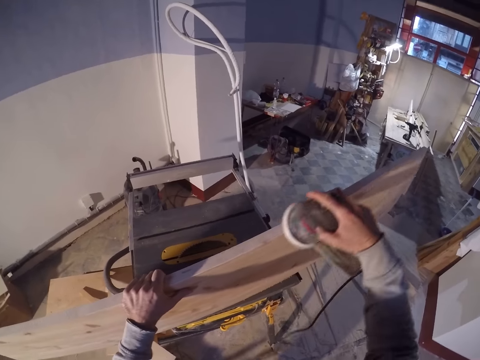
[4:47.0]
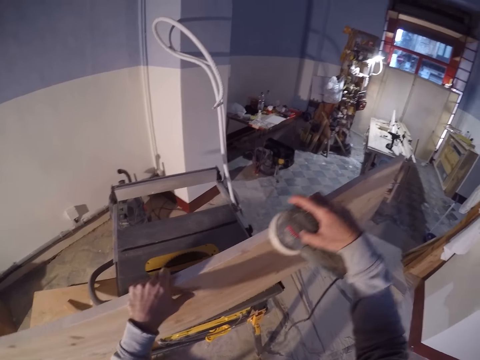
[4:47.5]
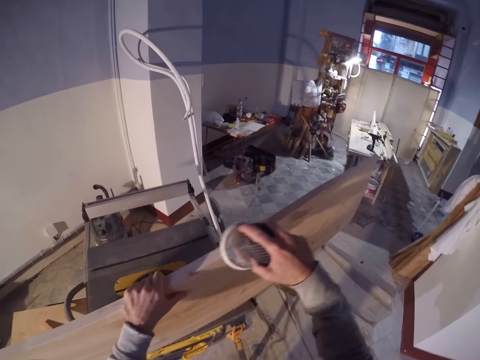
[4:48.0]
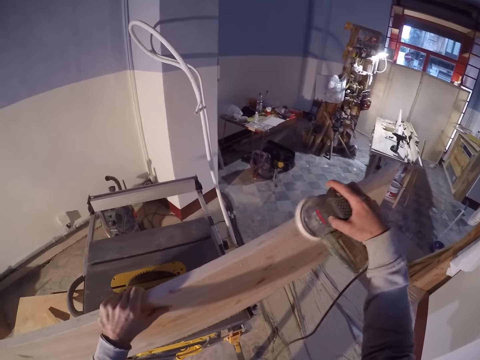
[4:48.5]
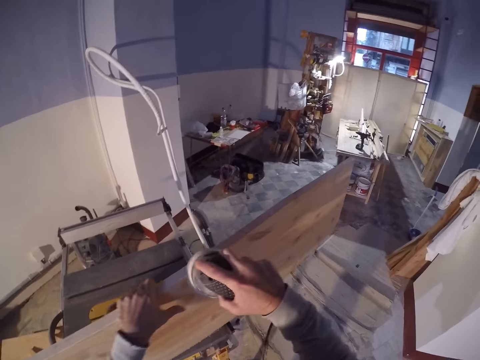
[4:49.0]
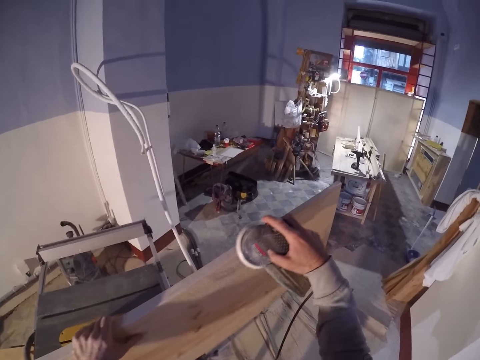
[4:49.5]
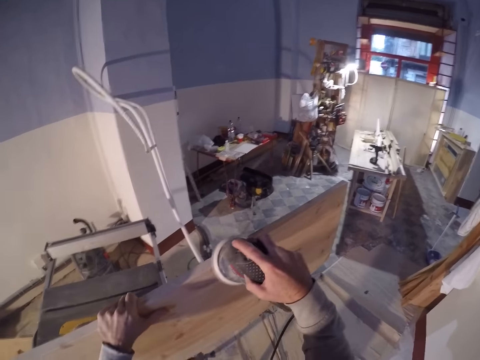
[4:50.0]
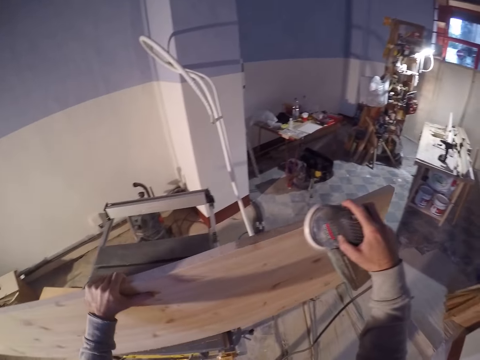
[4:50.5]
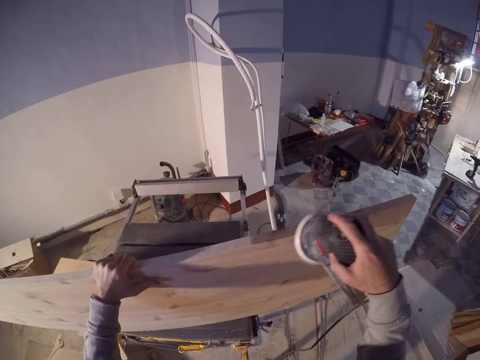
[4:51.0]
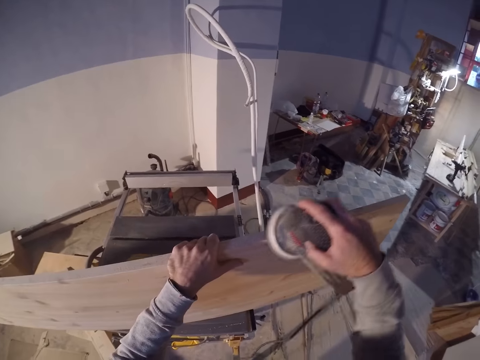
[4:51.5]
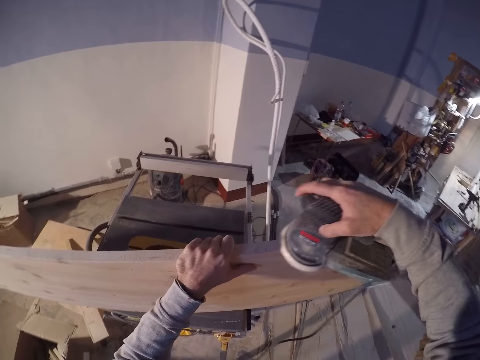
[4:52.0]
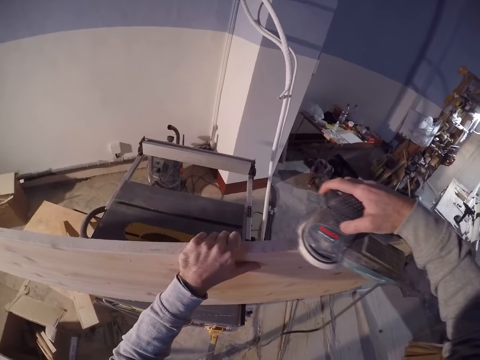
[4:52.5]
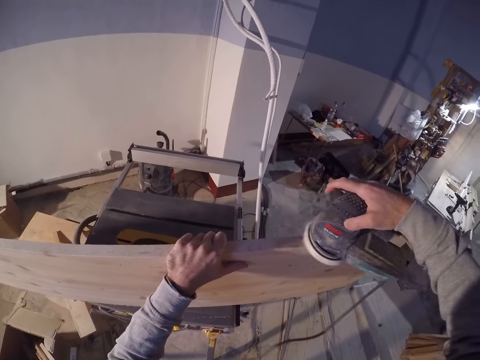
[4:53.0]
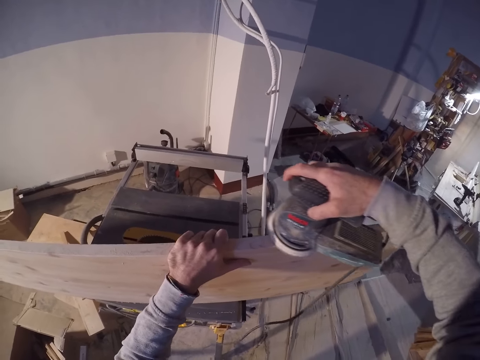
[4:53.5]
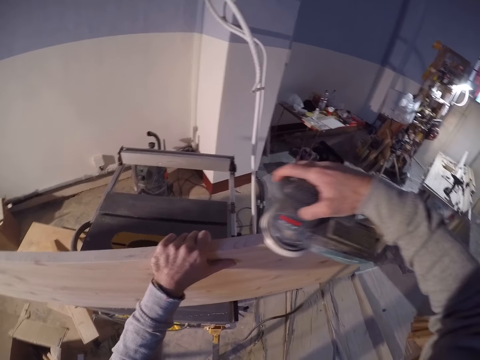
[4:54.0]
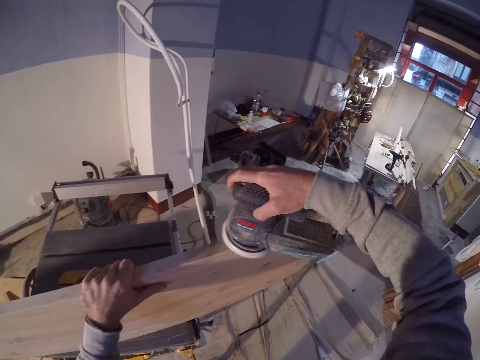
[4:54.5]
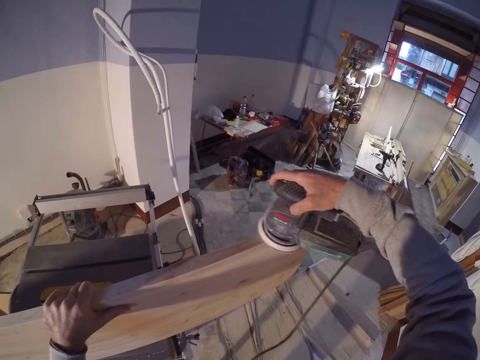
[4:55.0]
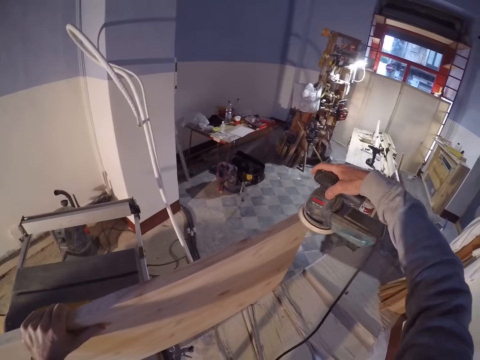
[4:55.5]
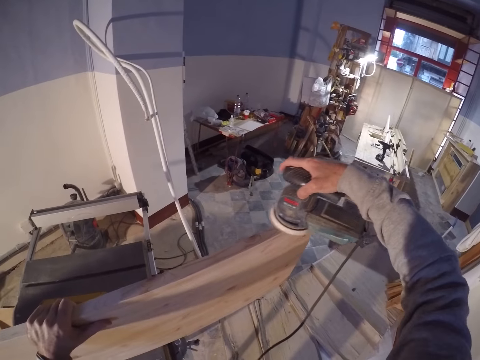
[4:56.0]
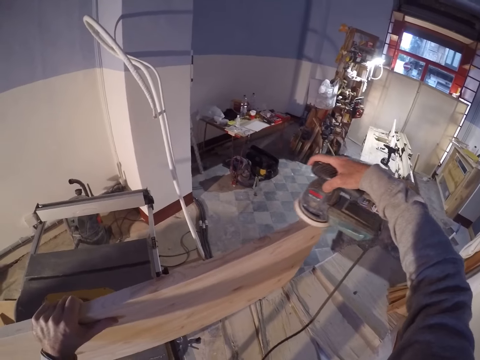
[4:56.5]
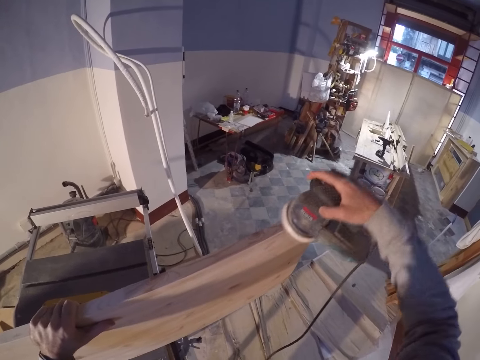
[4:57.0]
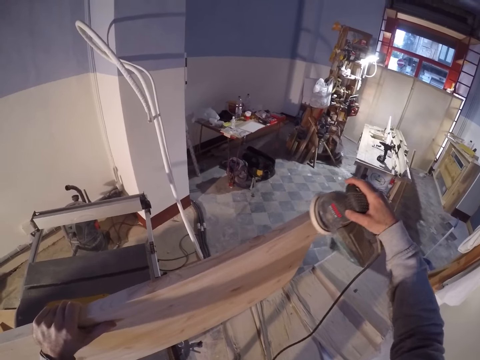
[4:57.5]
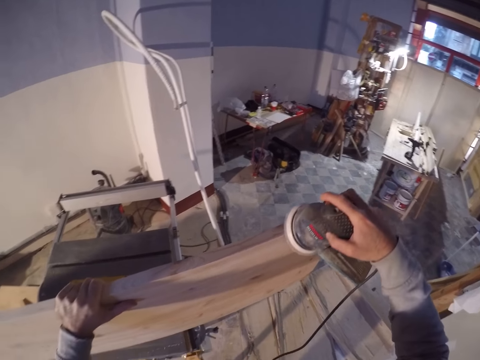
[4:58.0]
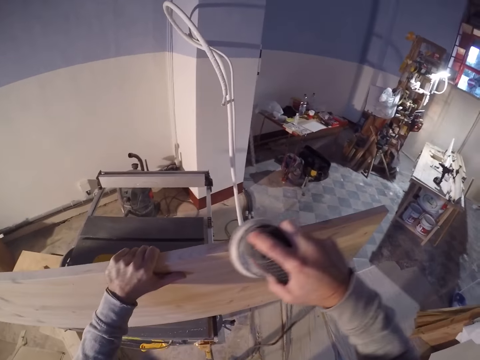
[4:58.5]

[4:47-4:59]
The camera wearer moves the hand. They smoothen the wood with the sander.

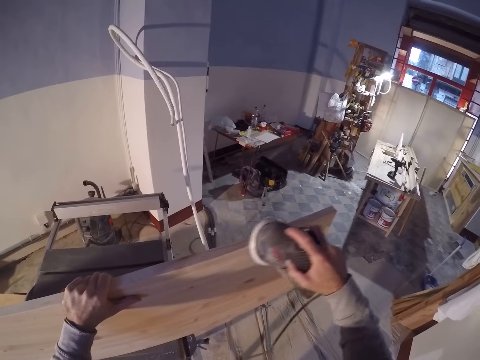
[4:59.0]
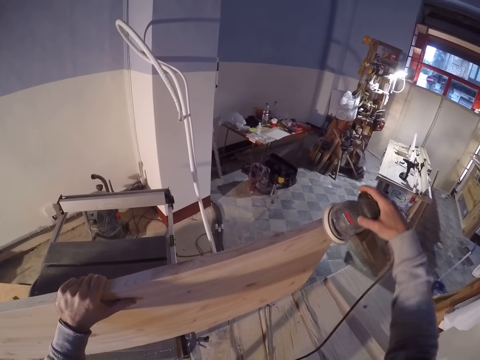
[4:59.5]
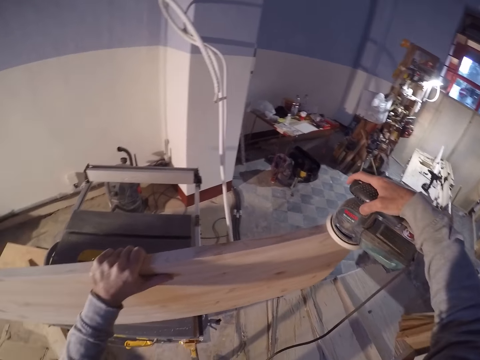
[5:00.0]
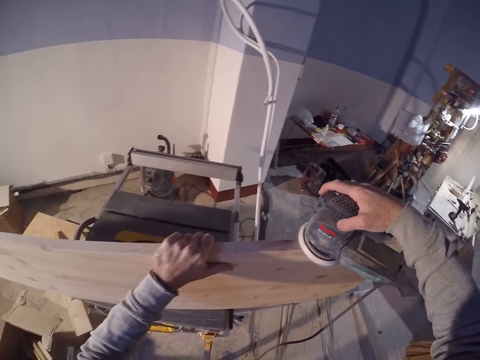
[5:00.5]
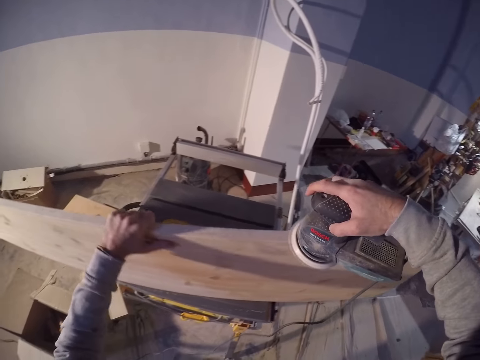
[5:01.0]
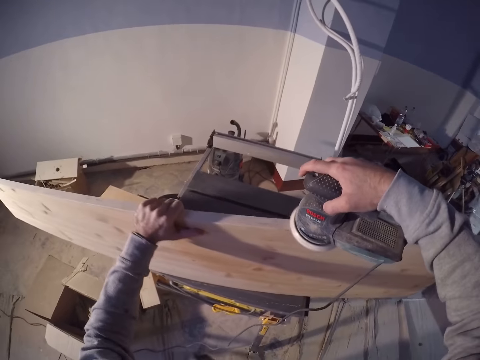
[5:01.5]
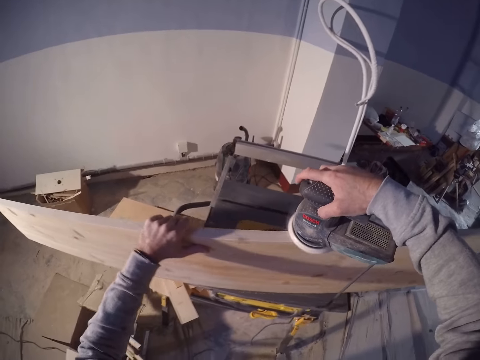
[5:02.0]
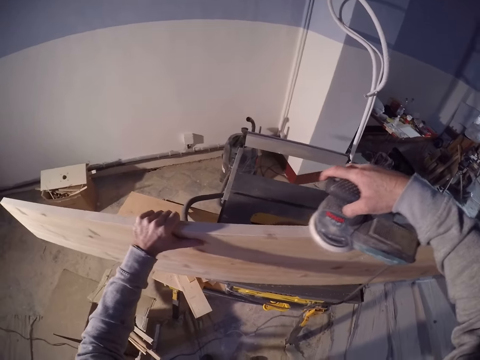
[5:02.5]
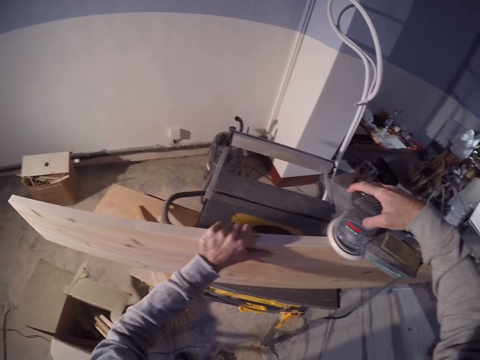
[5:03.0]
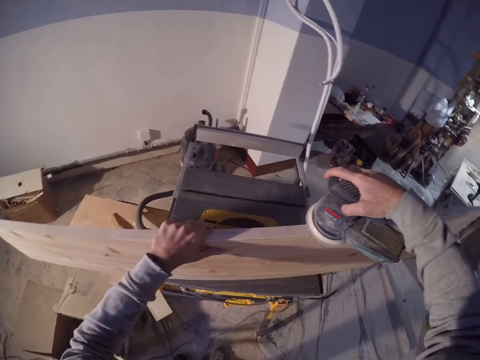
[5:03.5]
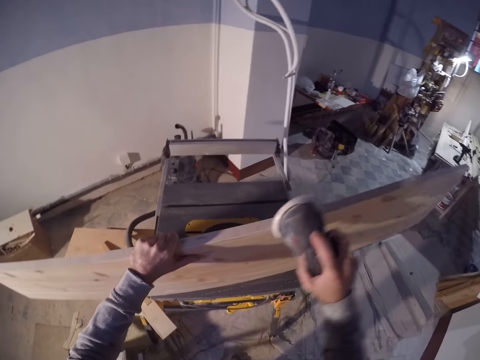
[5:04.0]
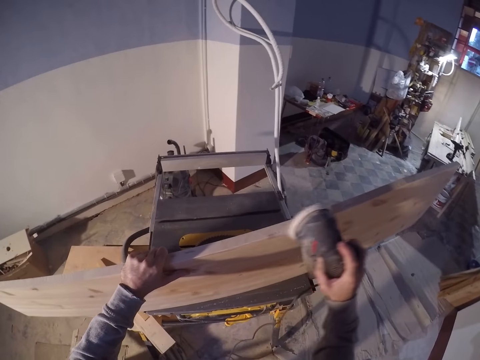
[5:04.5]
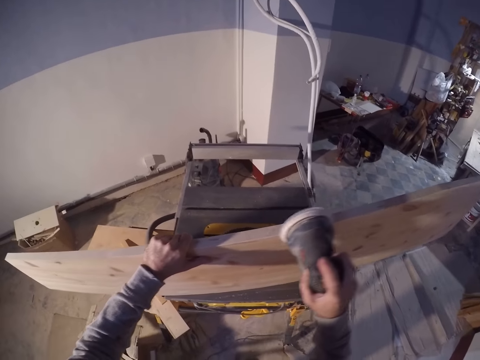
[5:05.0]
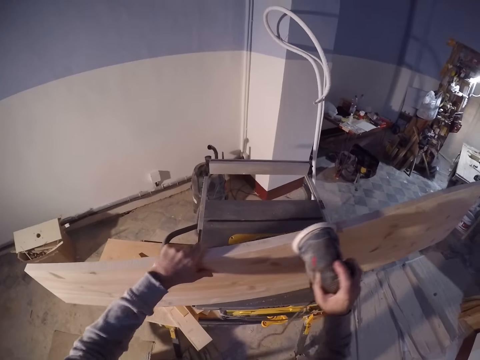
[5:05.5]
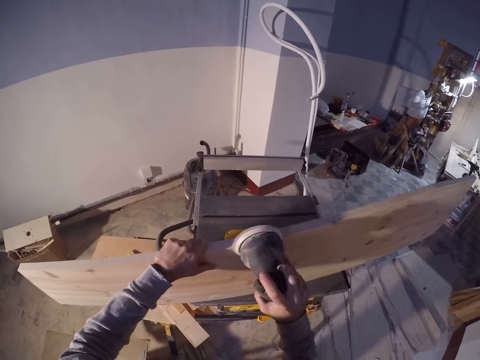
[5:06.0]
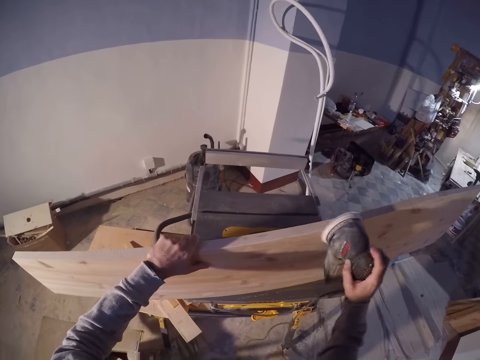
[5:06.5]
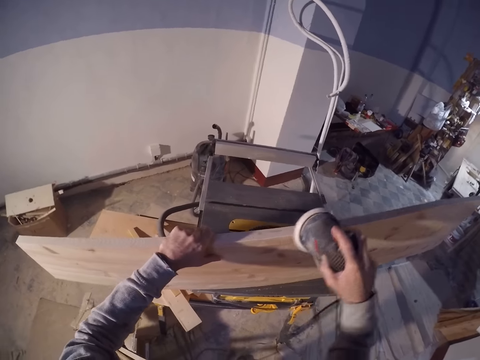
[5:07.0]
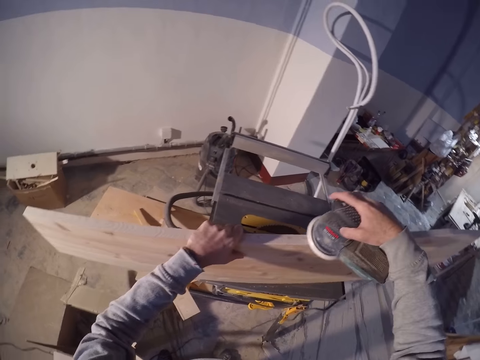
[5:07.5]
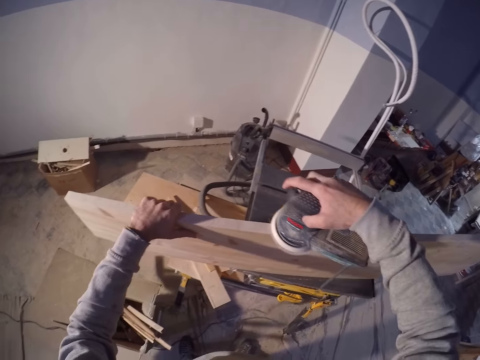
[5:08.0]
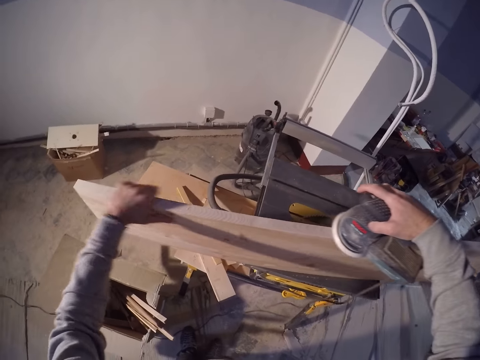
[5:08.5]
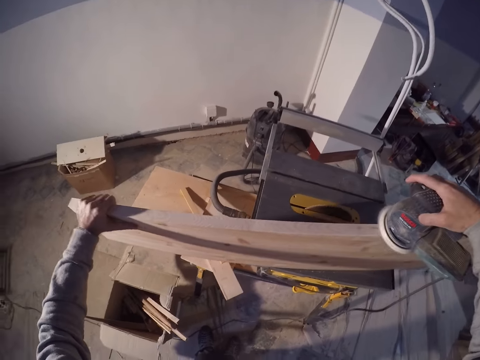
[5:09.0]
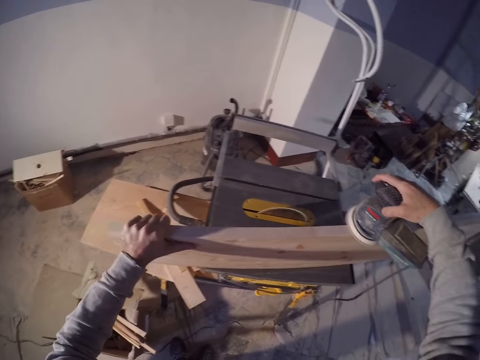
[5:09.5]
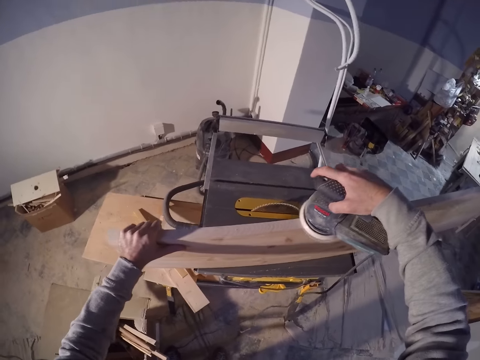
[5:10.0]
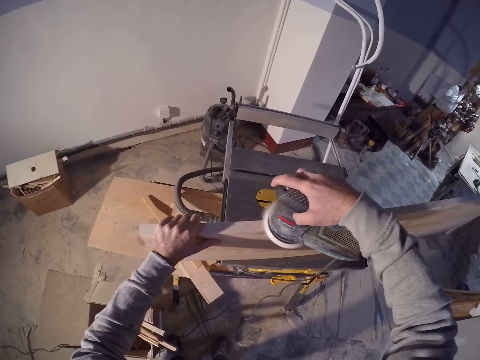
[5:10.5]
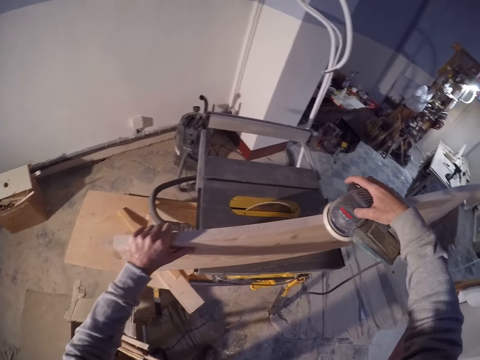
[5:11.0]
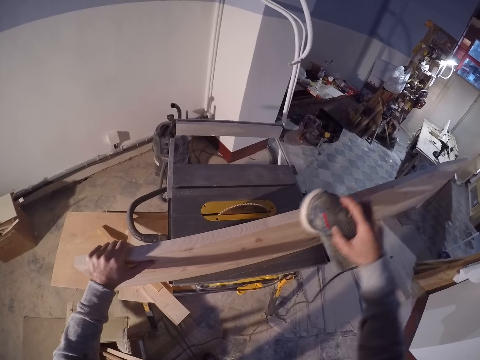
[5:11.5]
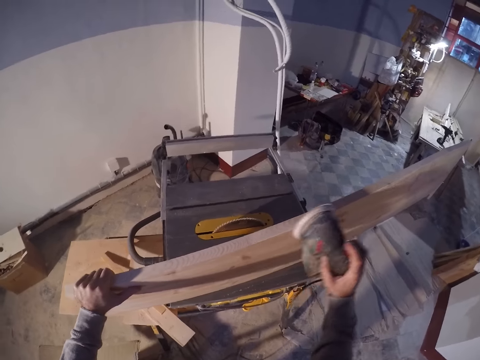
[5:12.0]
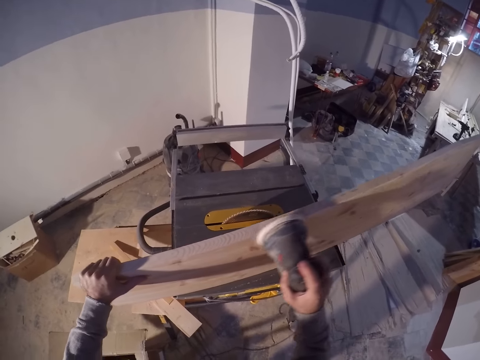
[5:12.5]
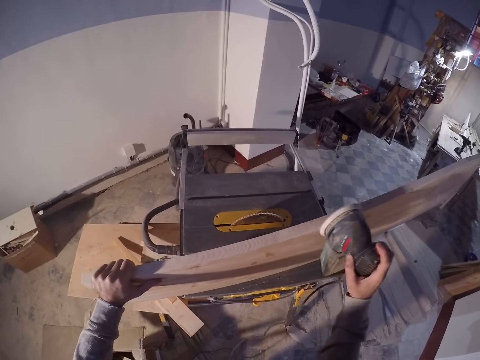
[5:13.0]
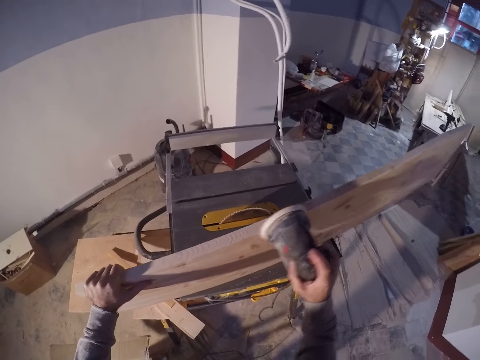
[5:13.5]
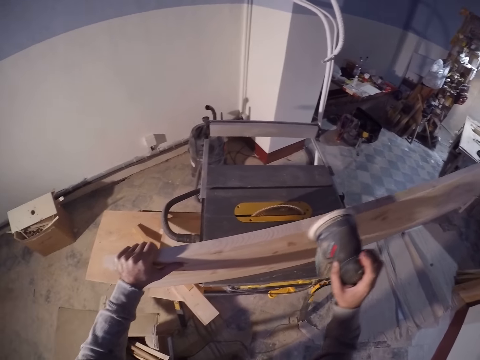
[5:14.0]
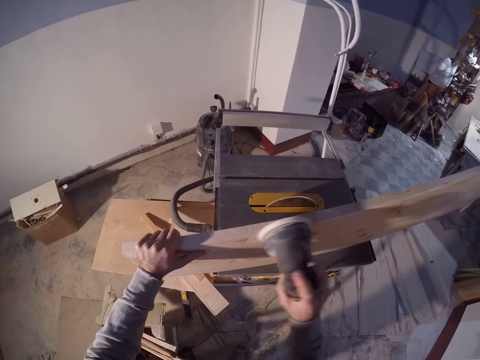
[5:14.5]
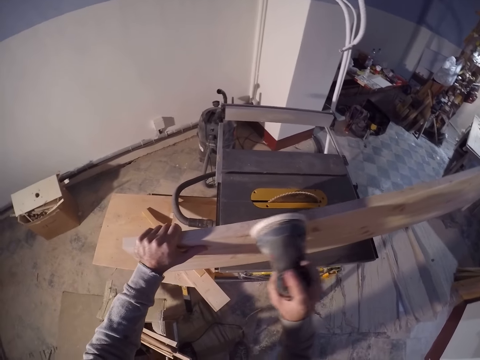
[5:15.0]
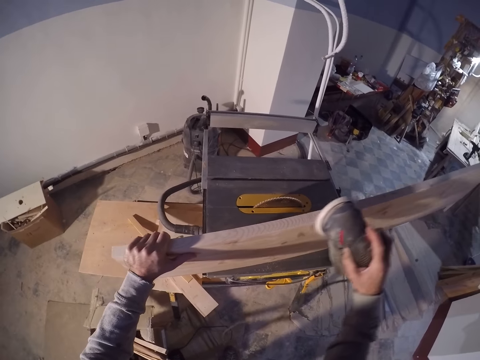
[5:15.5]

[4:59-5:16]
The camera wearer moves the hand. They smoothen the wood with the sander. They smoothen the wood with the sander again. They move the hand. They smoothen the wood with the sander.
